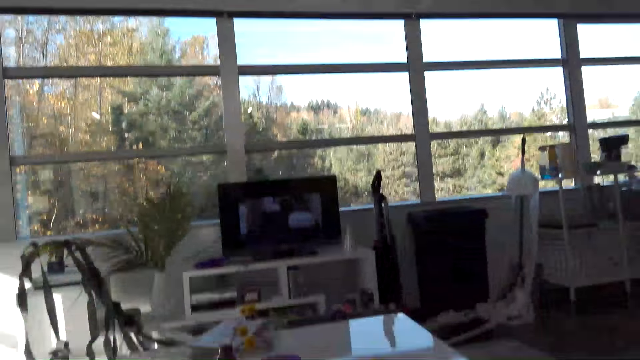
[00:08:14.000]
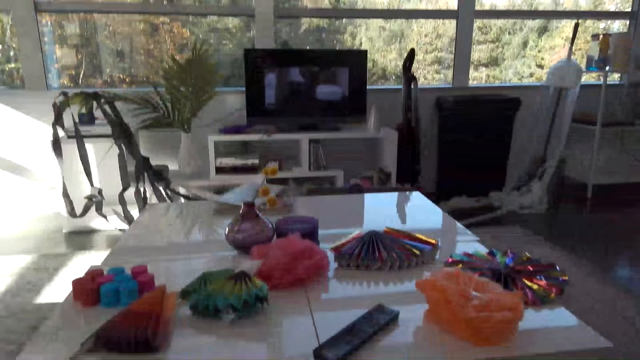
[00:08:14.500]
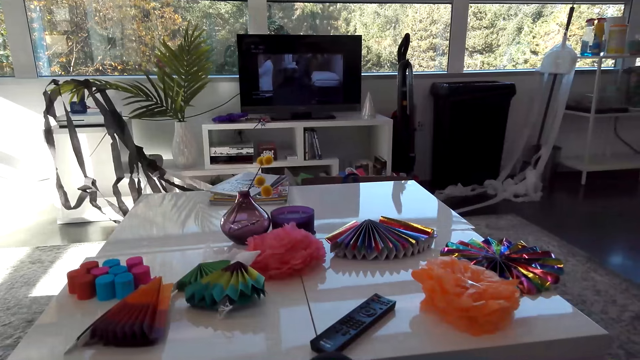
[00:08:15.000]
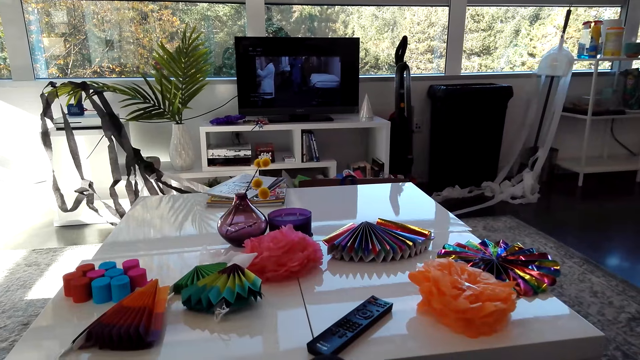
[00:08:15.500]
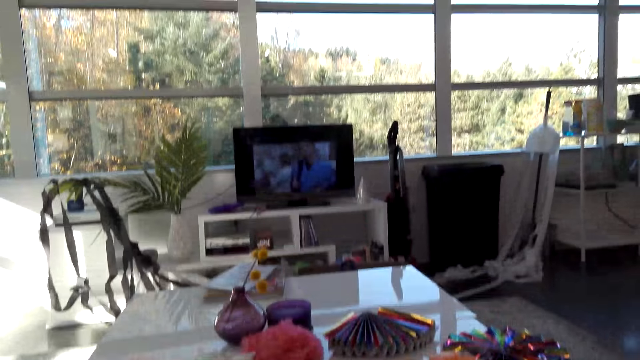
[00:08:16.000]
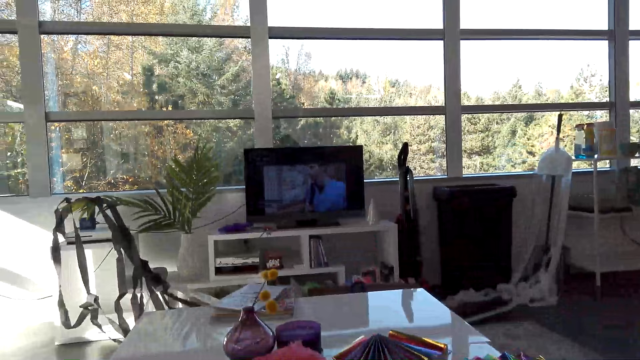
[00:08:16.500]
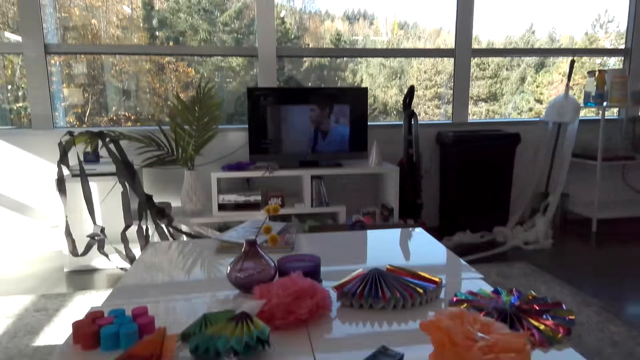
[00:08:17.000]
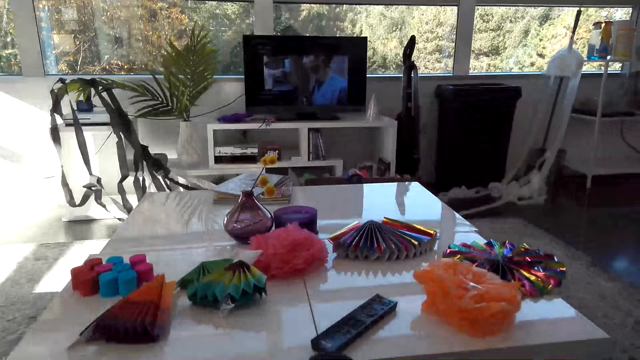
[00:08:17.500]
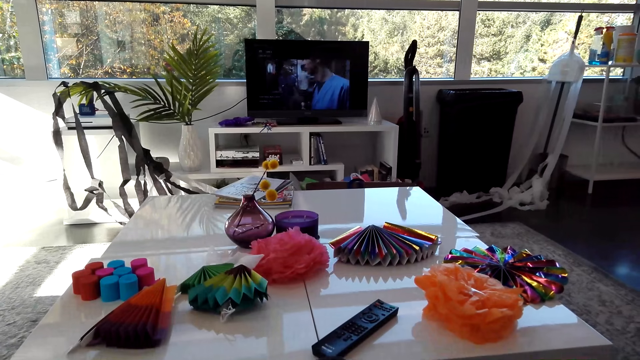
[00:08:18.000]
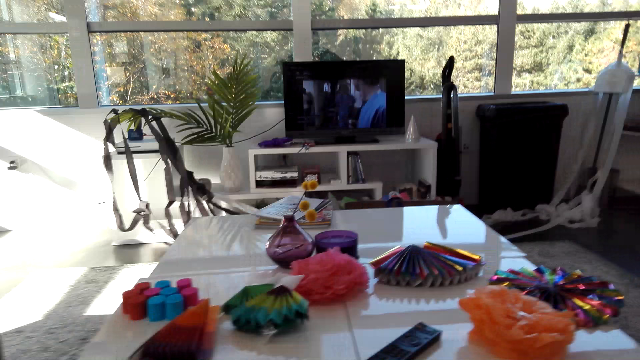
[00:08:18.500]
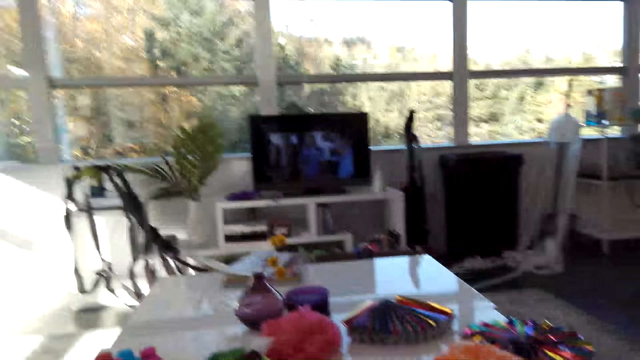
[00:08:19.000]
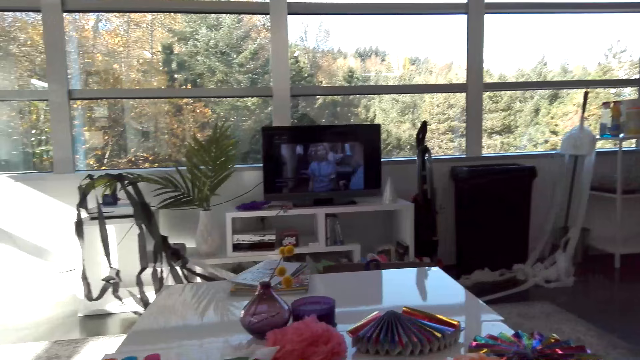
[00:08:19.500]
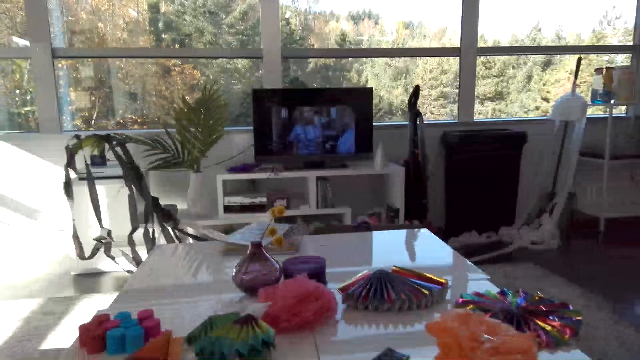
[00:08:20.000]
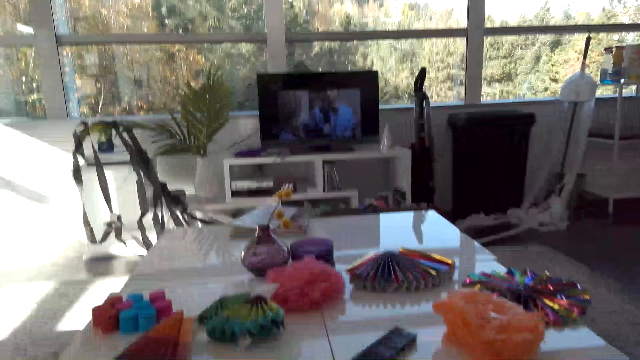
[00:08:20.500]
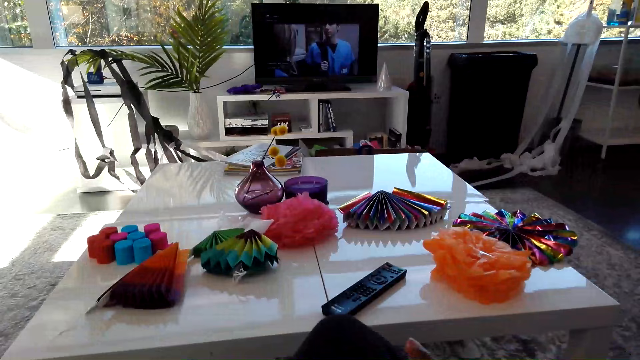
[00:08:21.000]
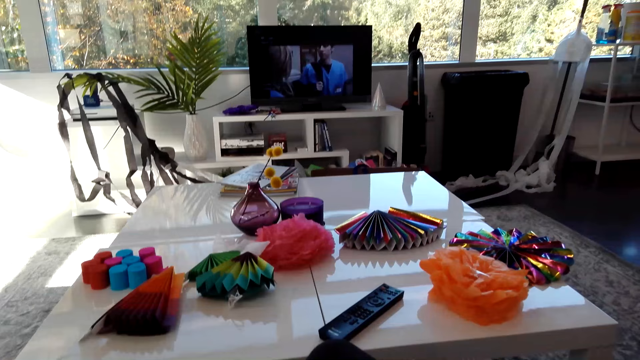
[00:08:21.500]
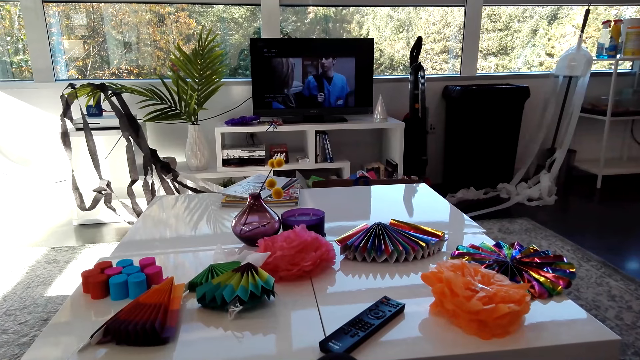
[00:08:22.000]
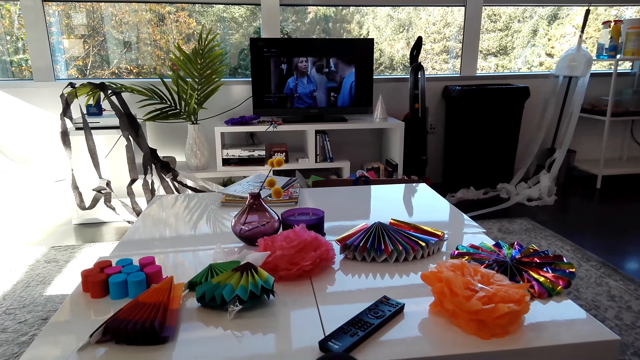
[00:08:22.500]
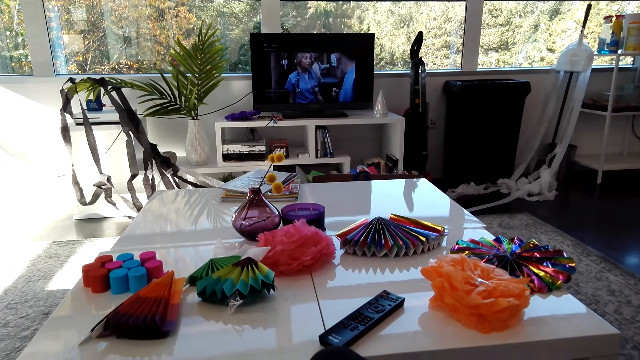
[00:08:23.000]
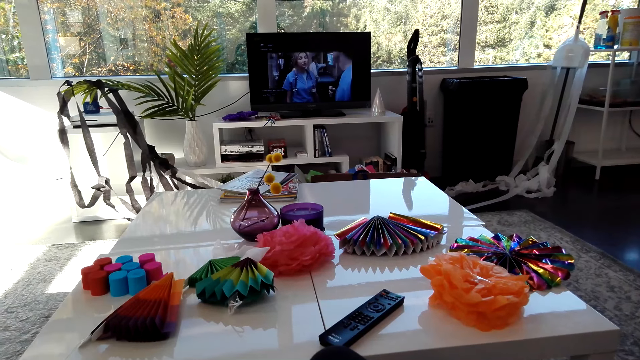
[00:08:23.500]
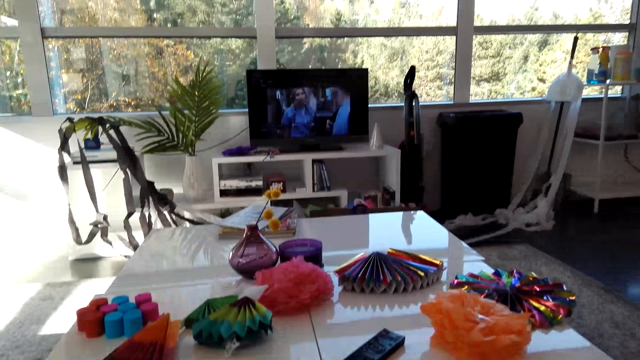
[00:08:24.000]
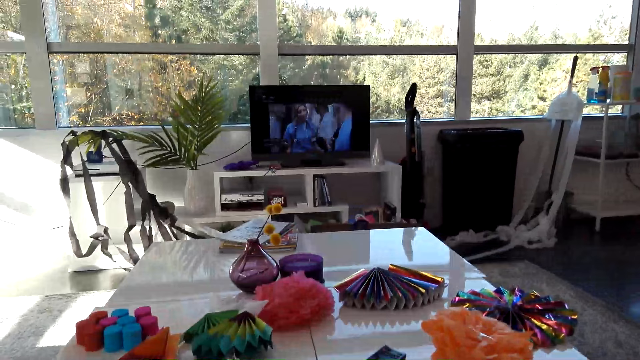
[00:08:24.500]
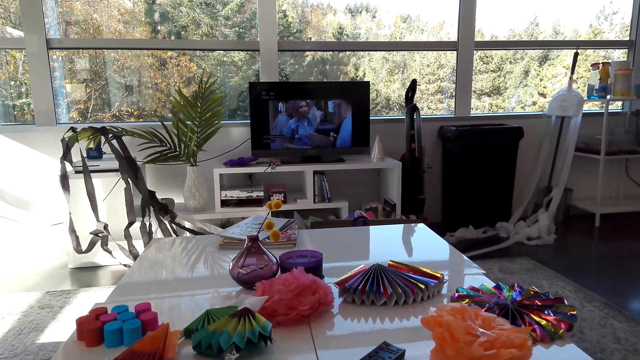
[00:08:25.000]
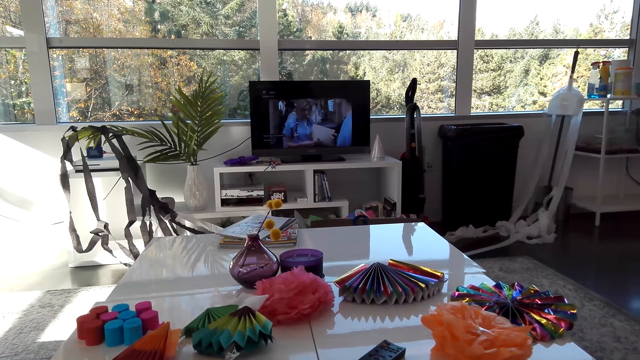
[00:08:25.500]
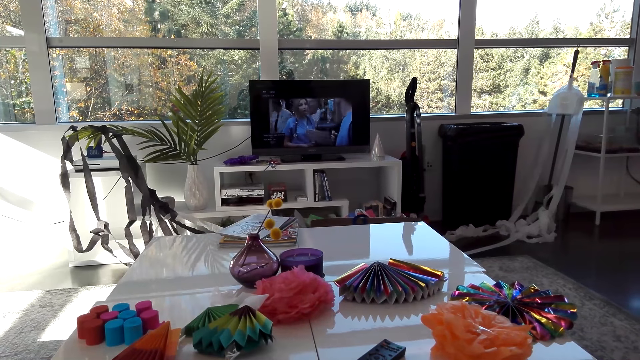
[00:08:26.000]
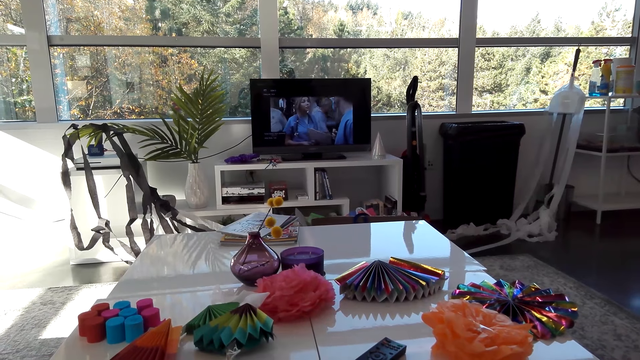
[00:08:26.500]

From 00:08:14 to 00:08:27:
The camera wearer moves the hand to the table.

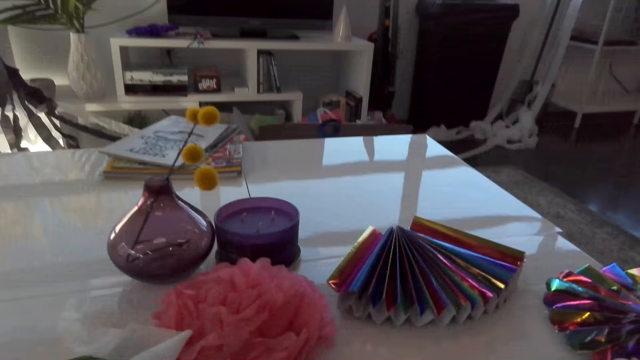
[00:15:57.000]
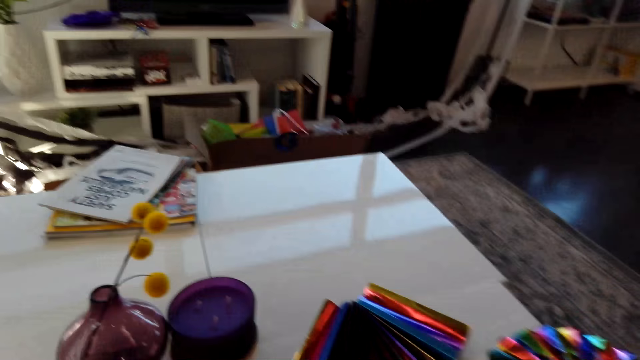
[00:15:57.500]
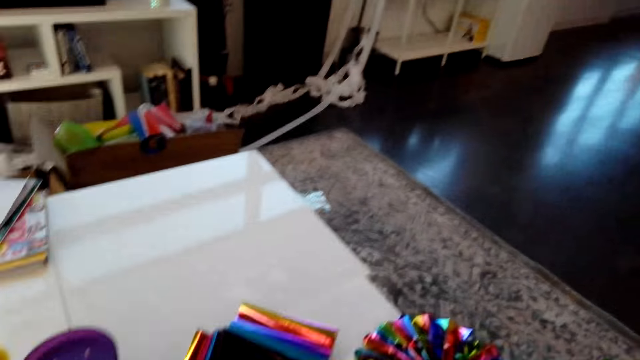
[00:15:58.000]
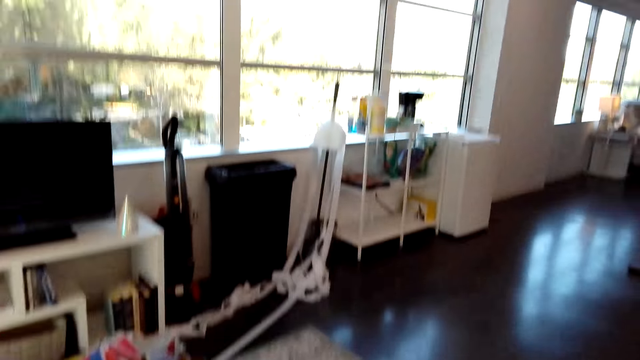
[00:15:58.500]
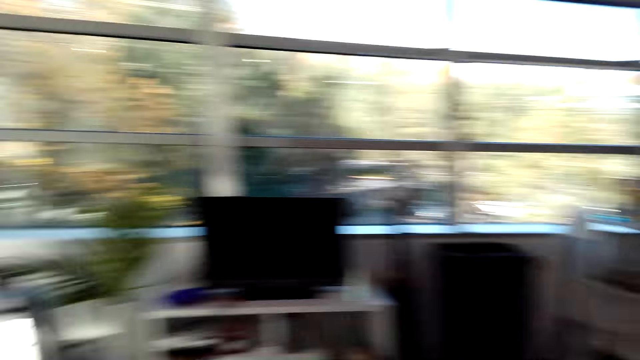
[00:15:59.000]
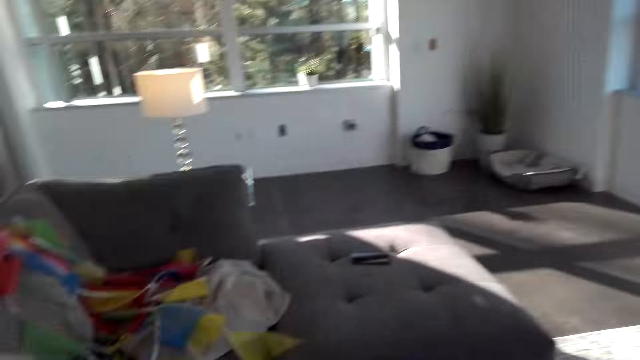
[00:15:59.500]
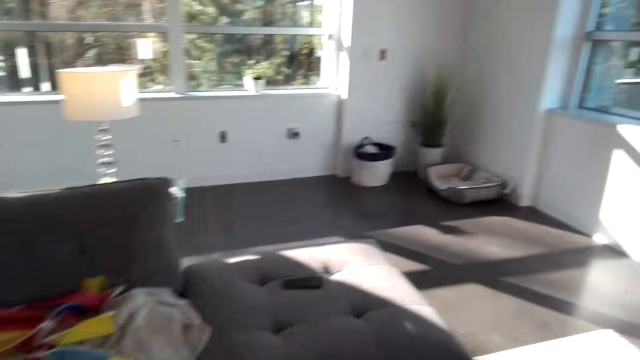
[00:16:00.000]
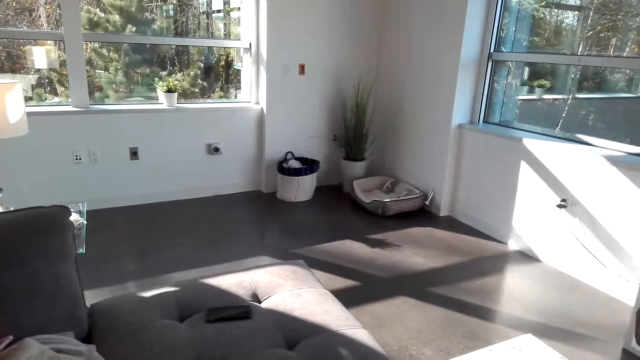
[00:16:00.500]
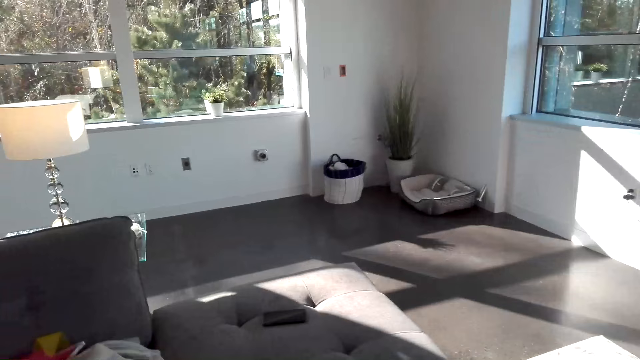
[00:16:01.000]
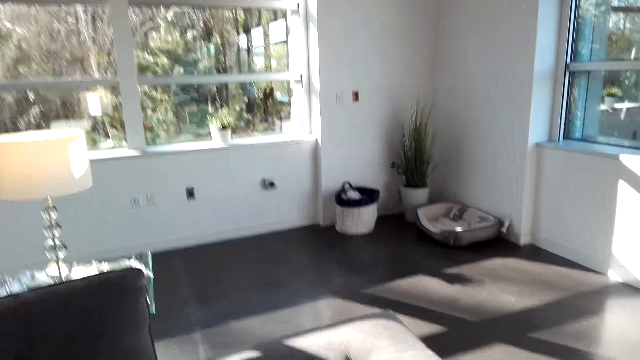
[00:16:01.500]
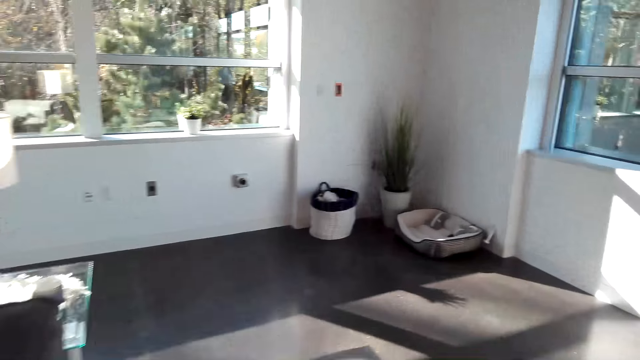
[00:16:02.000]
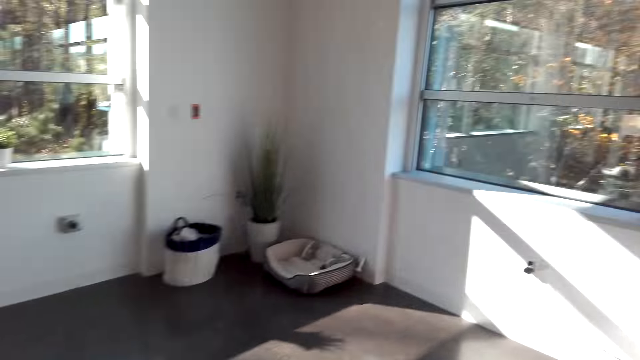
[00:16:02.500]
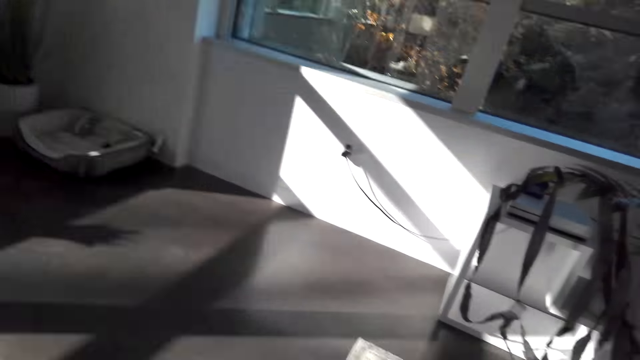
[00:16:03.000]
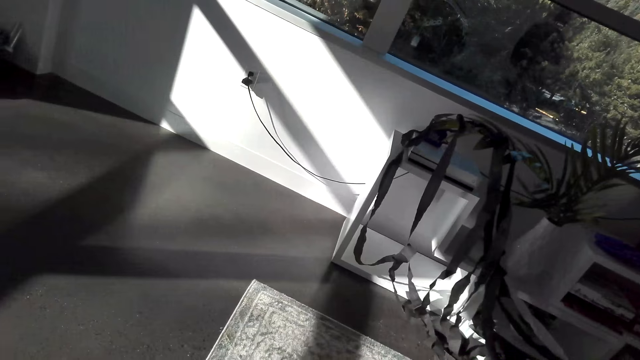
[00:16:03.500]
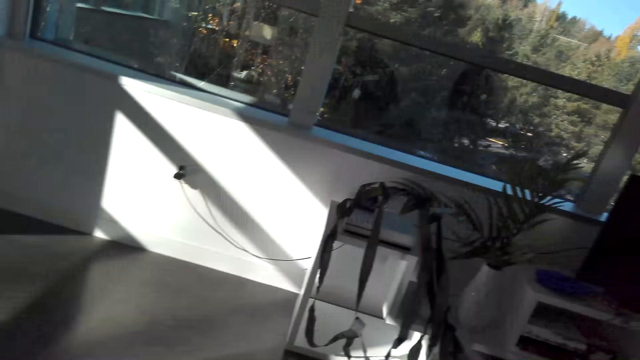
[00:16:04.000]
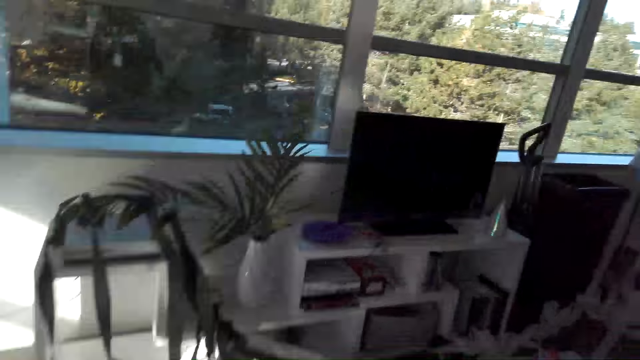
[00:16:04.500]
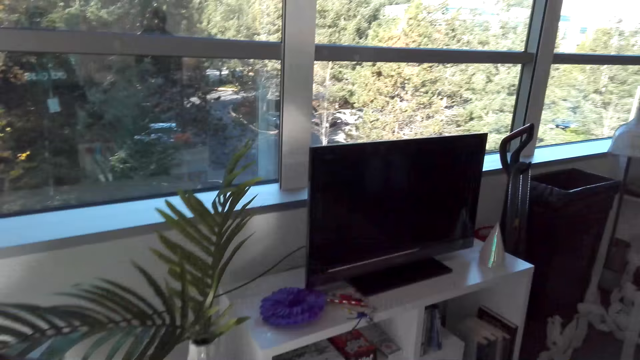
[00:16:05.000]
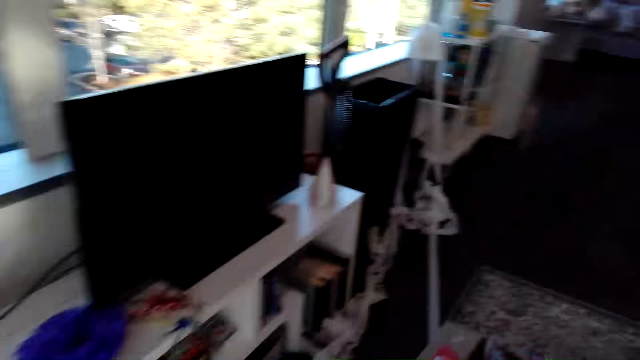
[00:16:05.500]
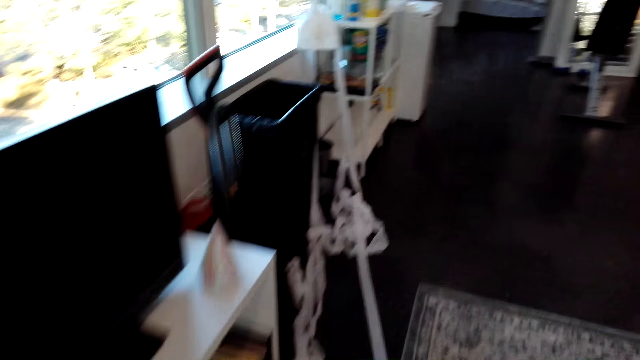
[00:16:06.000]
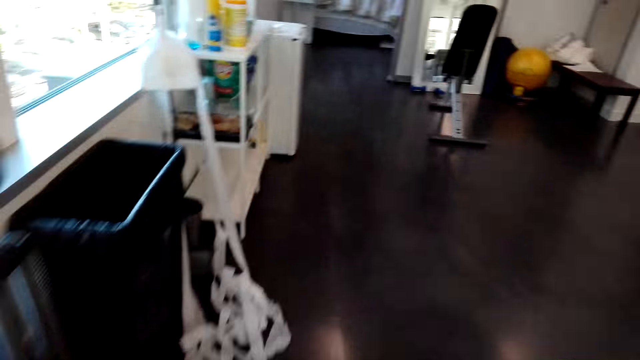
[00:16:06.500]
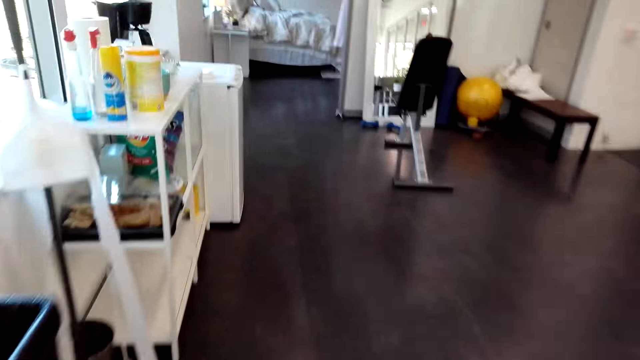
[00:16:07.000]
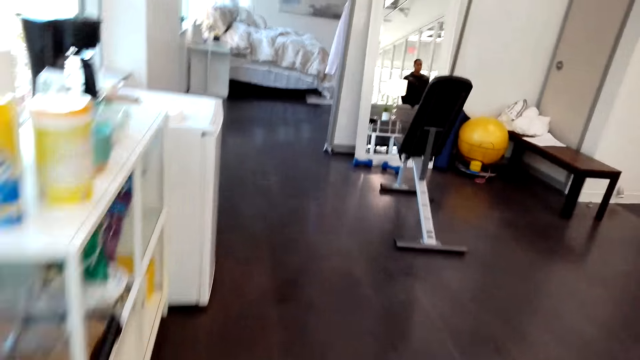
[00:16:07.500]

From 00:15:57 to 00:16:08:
The camera wearer stands. They walk. They walk to the clothes.
